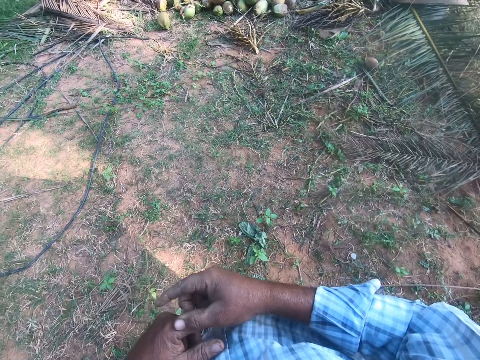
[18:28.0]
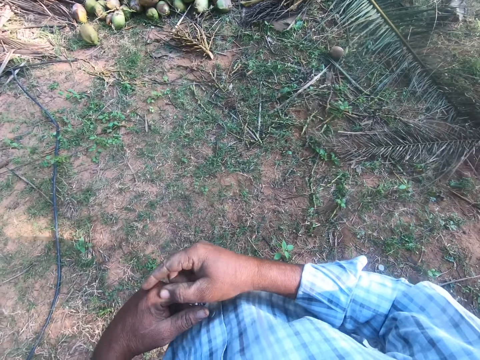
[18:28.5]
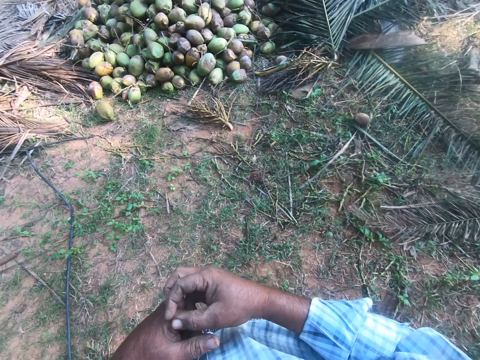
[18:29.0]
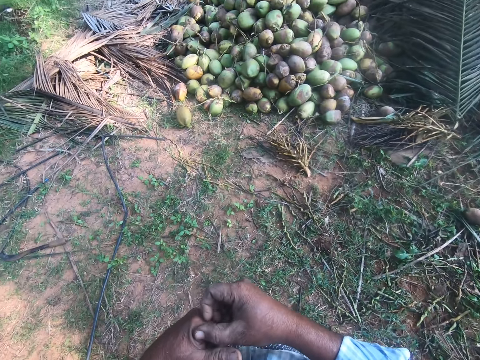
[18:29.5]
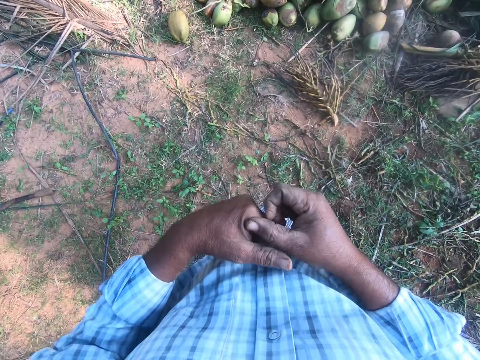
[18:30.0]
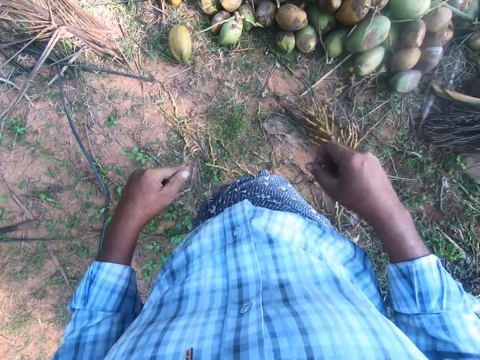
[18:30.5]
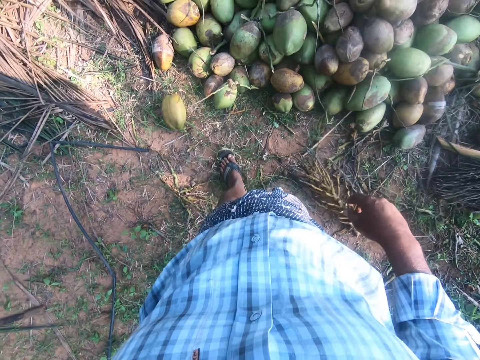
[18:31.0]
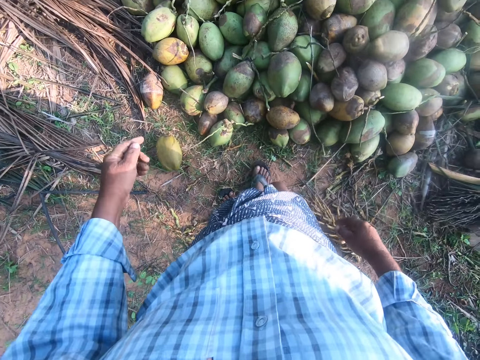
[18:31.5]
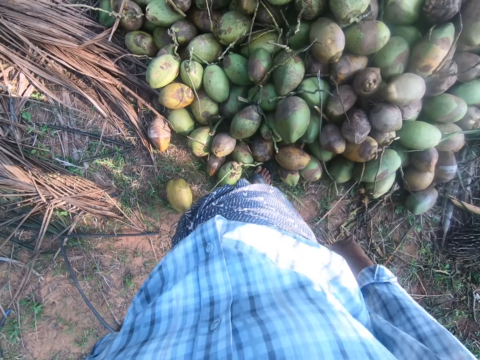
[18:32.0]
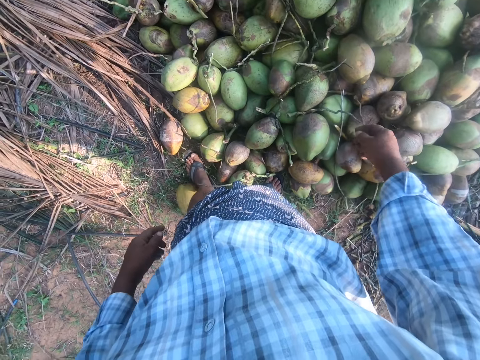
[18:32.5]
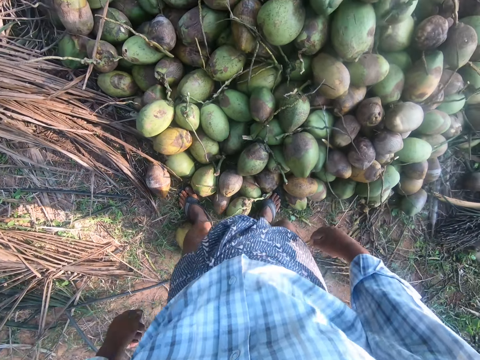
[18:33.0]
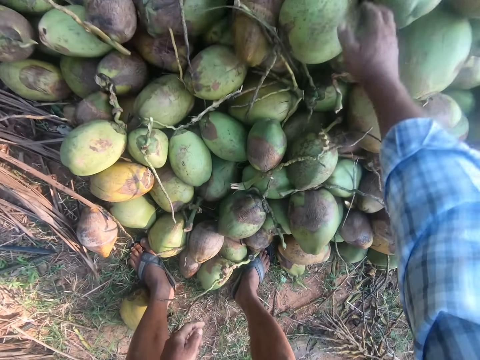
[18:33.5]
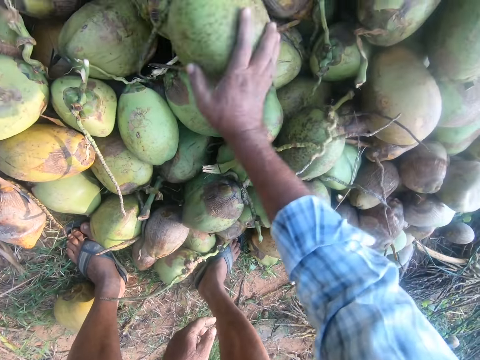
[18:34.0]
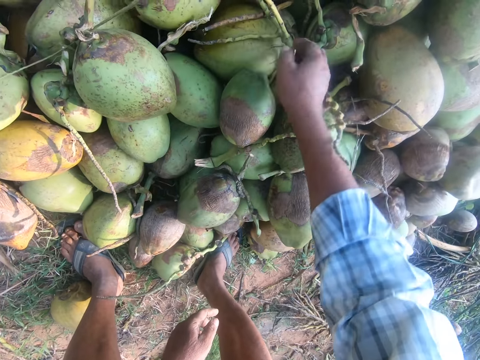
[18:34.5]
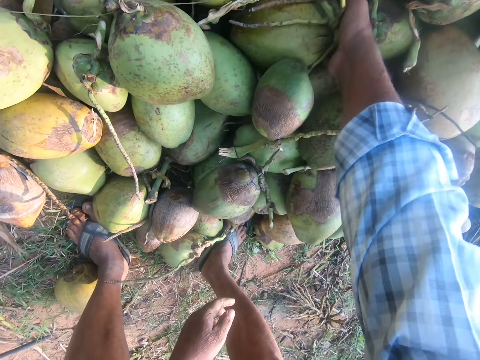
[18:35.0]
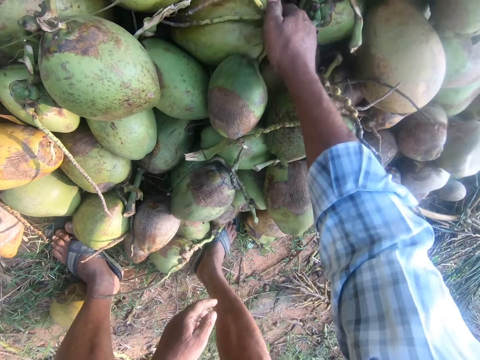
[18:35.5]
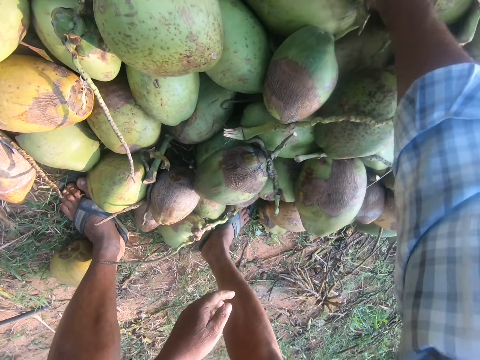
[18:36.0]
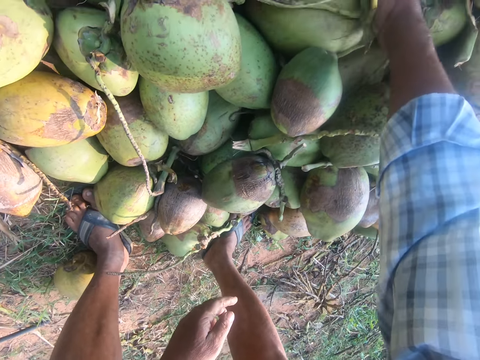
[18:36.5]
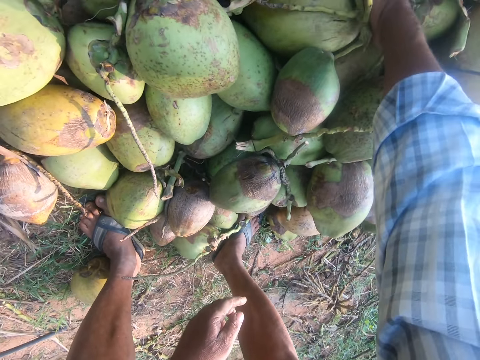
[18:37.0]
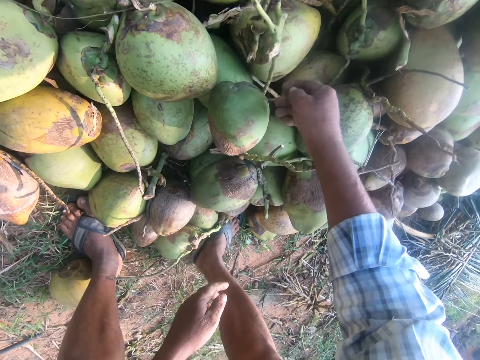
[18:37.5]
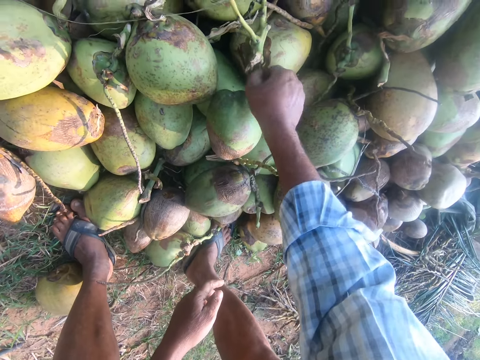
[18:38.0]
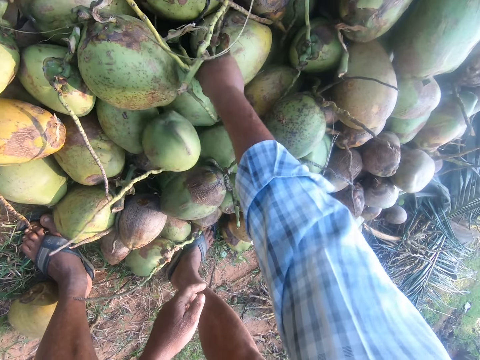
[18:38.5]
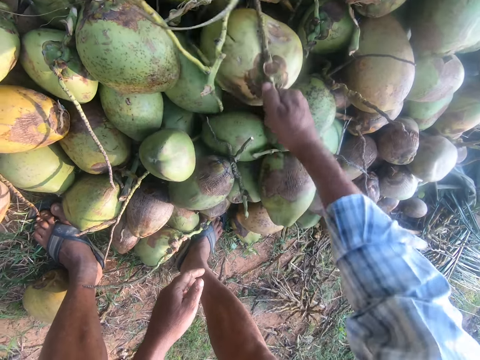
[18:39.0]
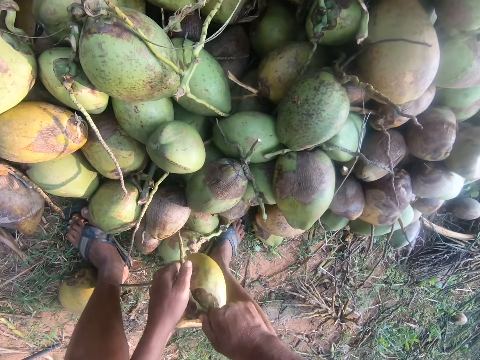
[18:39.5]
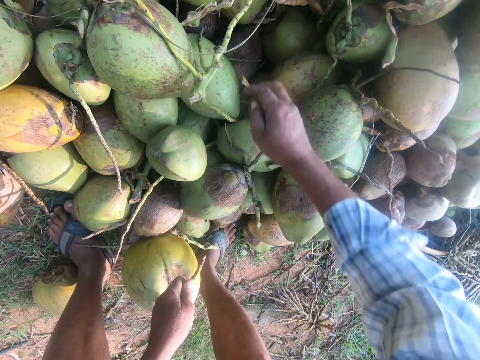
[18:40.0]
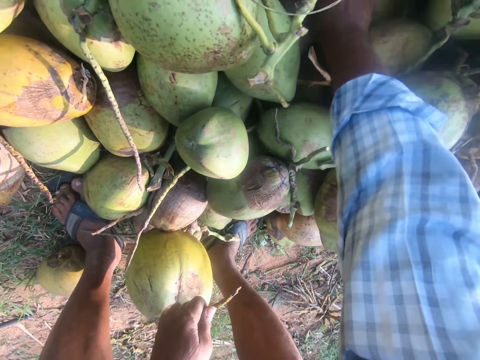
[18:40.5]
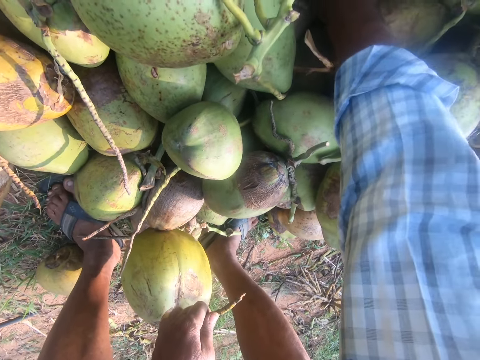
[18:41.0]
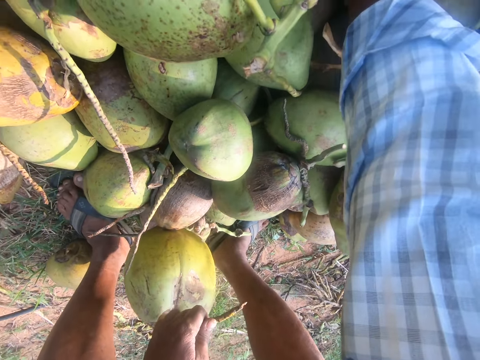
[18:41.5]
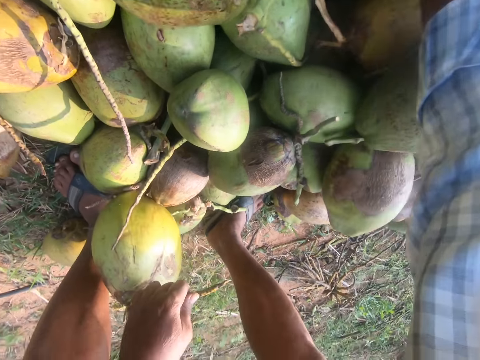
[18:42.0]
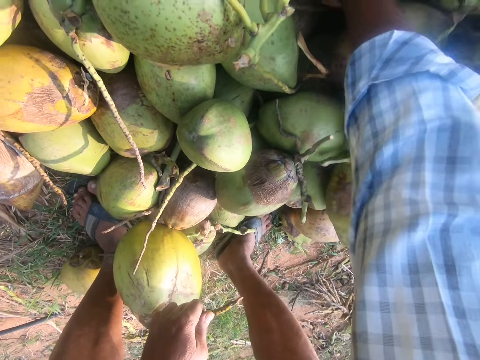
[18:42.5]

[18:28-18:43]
The camera wearer looks at the coconuts. They bend downwards. They move coconuts aside. They turn a coconut. They pick up a coconut on the ground and hold the coconut with the other hand. They turn a coconut.

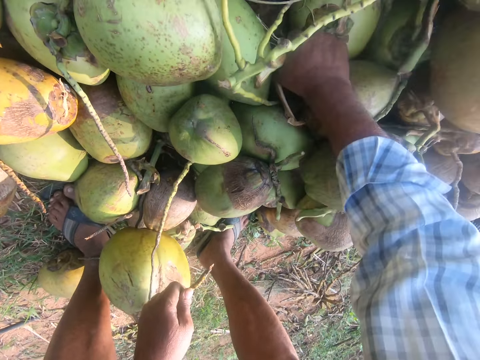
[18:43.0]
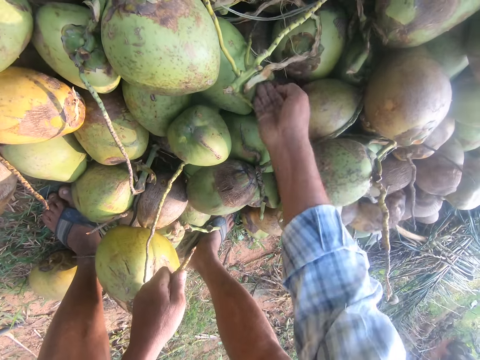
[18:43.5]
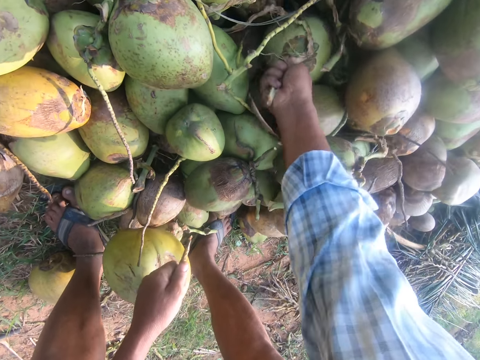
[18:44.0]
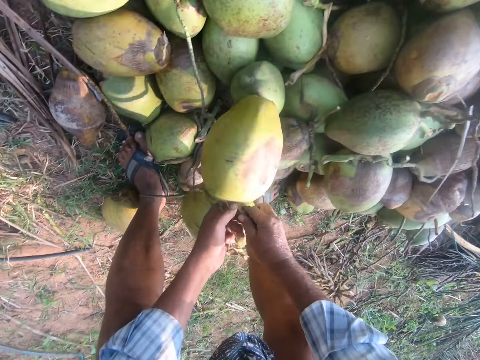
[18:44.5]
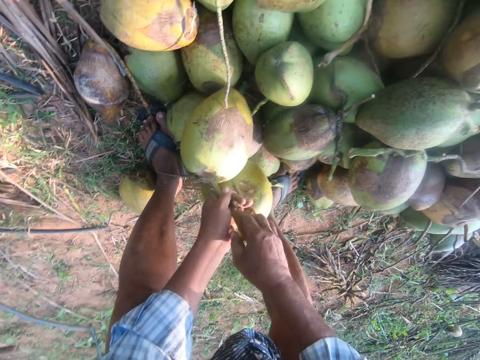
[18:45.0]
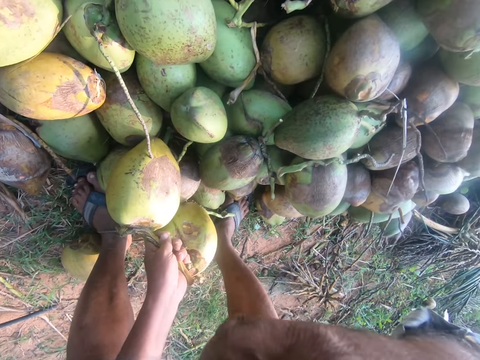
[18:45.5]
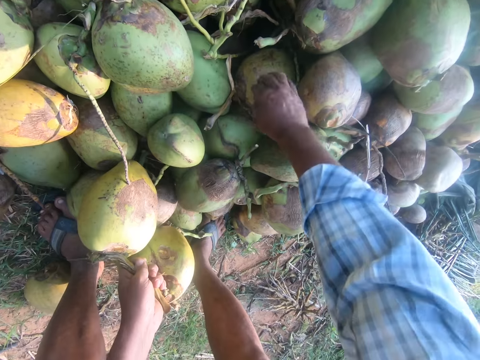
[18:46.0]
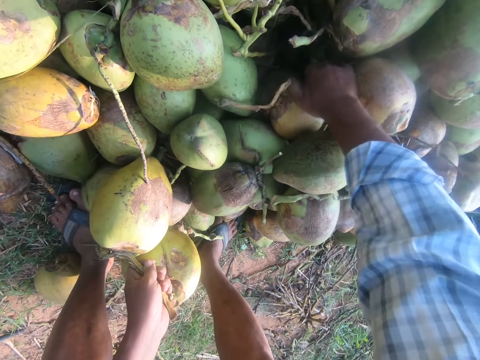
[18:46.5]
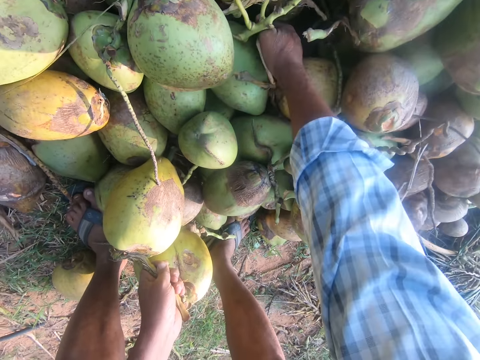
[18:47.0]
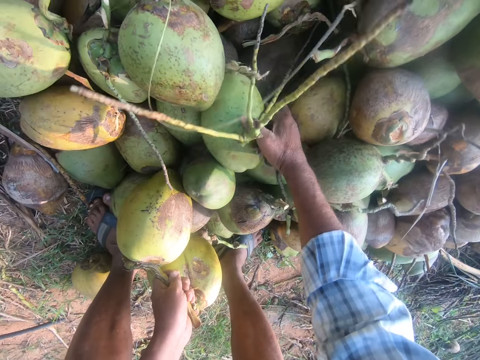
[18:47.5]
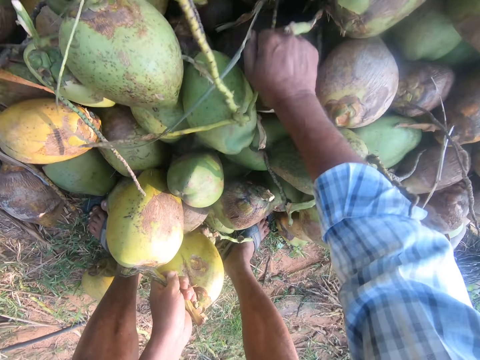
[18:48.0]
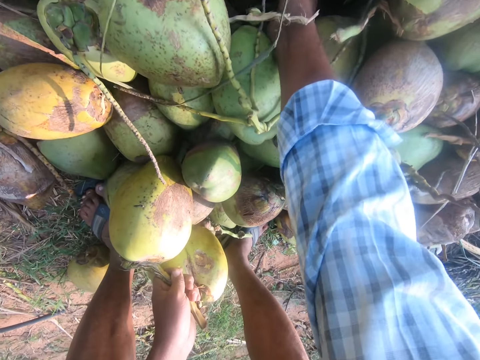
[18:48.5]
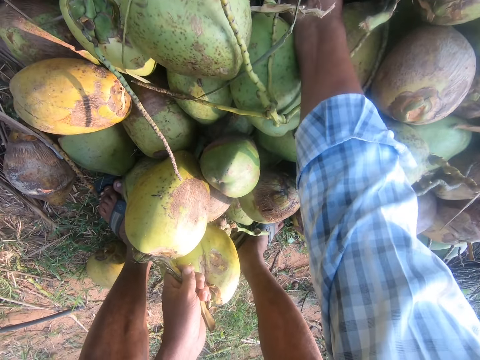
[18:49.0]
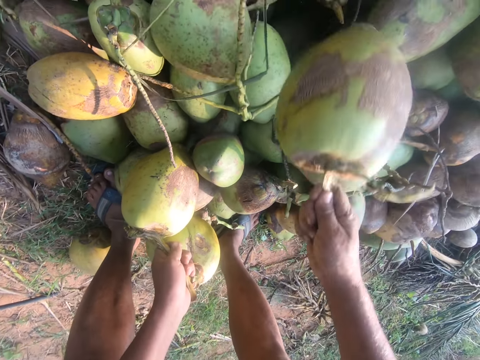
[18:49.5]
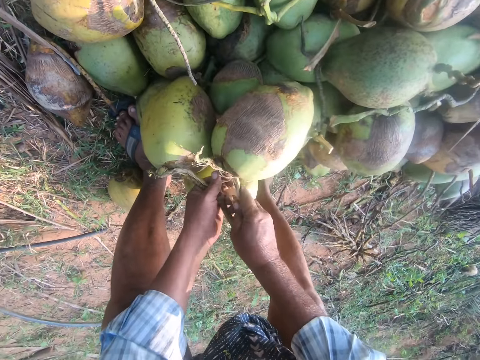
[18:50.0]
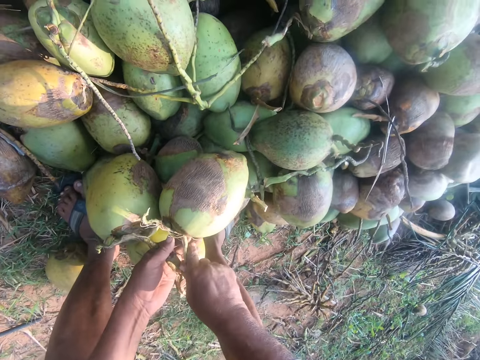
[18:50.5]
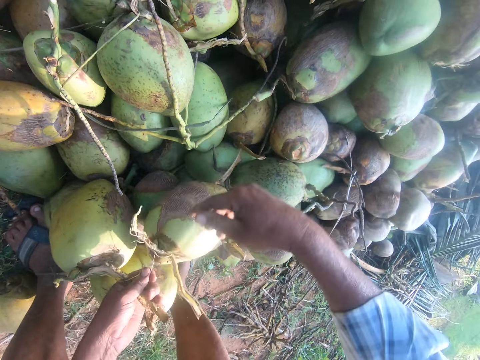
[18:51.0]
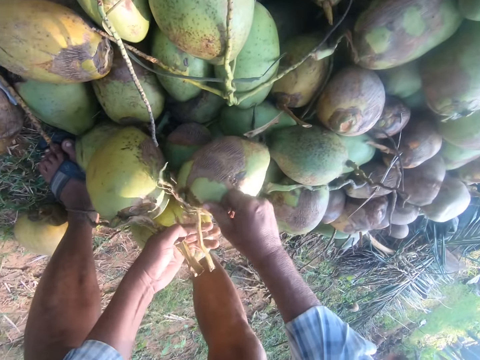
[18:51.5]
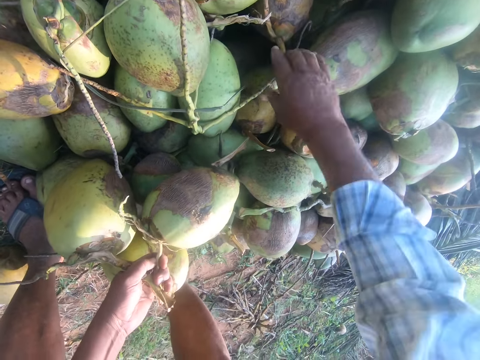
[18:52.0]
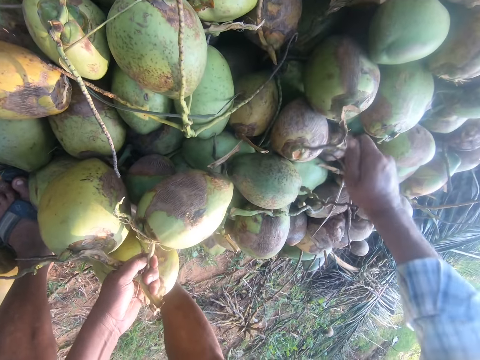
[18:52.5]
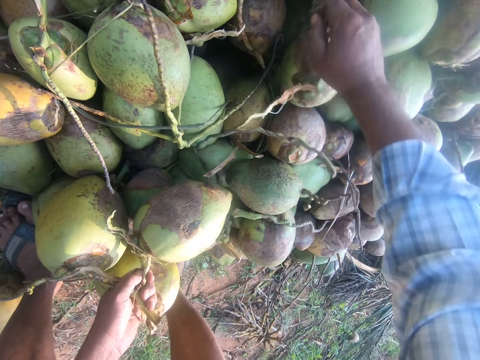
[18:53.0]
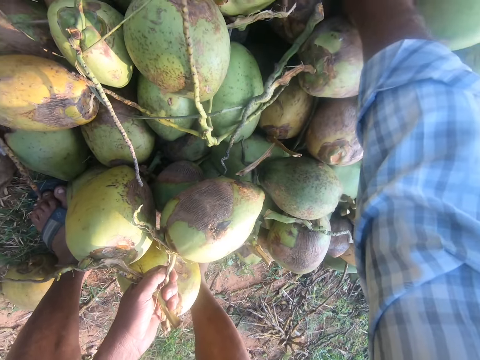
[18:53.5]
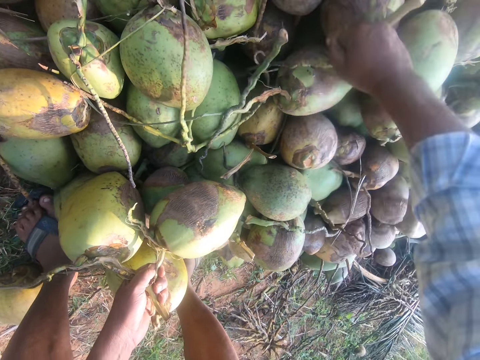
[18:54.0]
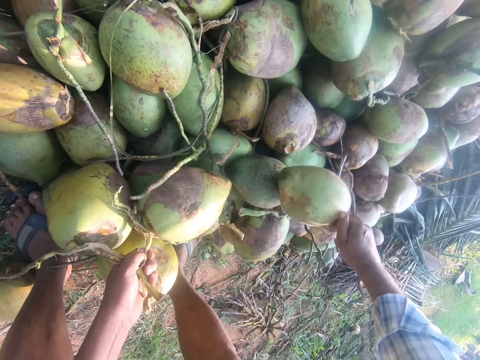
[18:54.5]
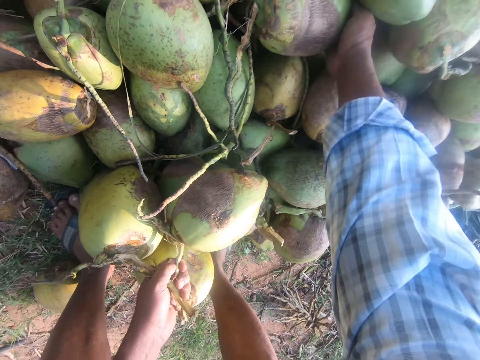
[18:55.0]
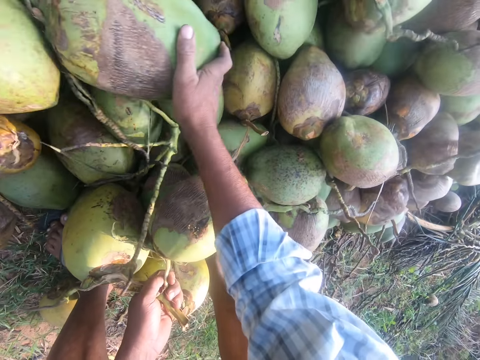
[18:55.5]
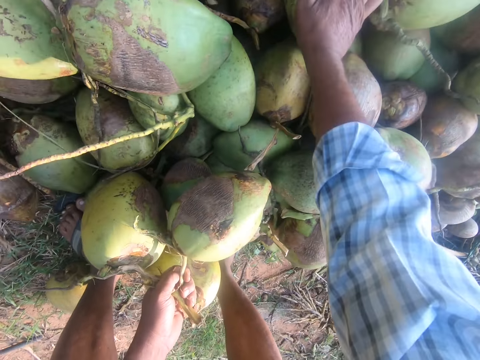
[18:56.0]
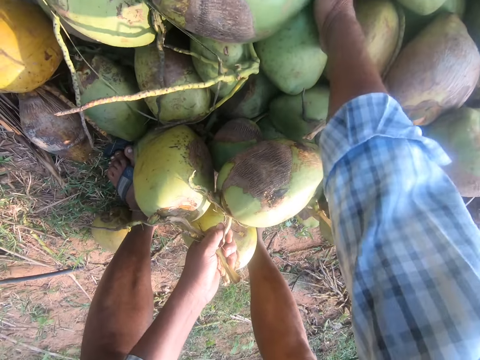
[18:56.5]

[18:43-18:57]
The camera wearer picks up a coconut on the ground and holds the coconut with the other hand. They wipe their face with their hand. They turn coconuts on the ground. They pick up a coconut on the ground and hold the coconut with the other hand. They pull a coconut stalk. They pick up a coconut on the ground and put the coconut on top of others. They move coconuts.
